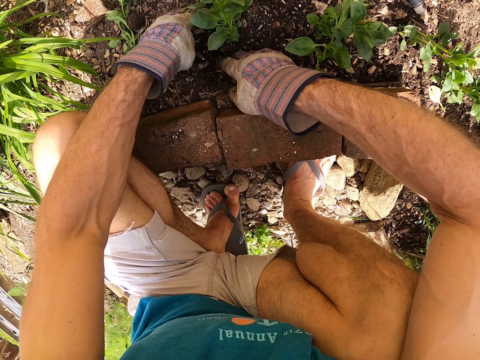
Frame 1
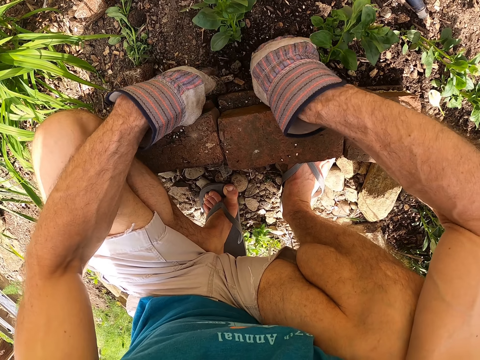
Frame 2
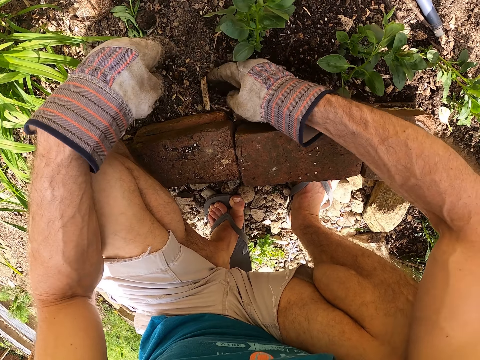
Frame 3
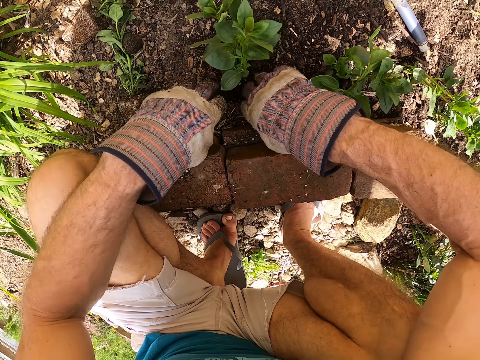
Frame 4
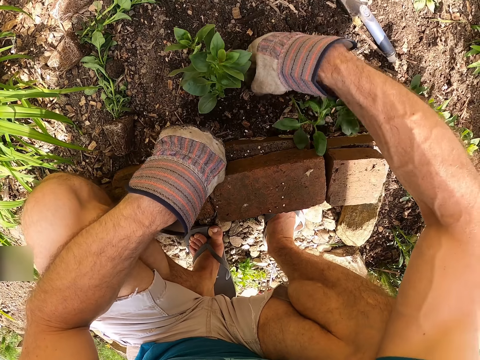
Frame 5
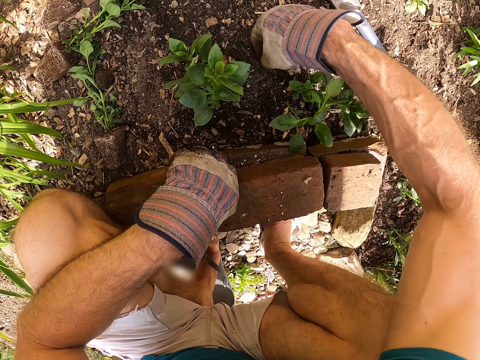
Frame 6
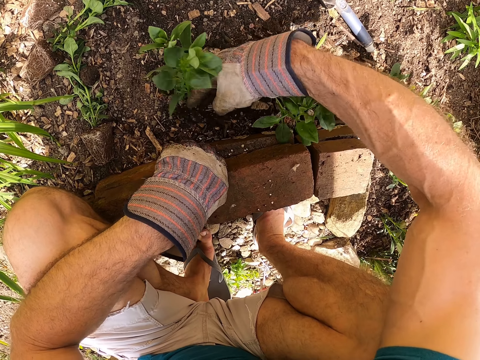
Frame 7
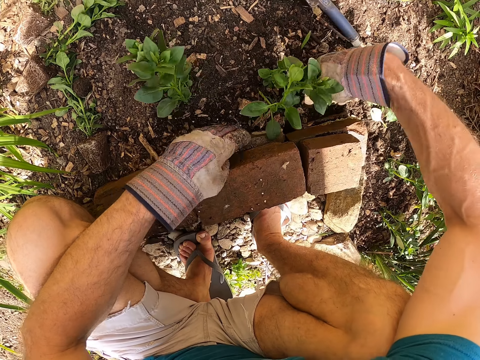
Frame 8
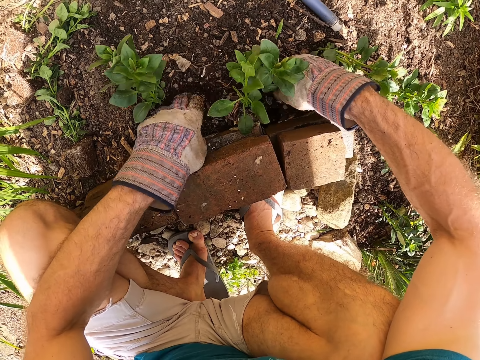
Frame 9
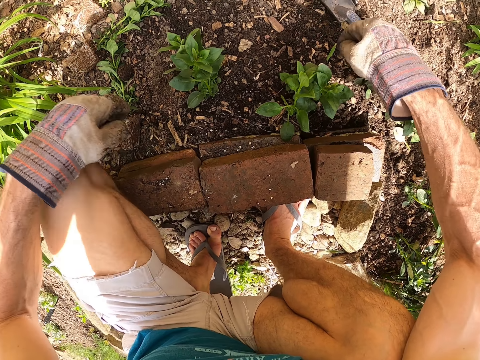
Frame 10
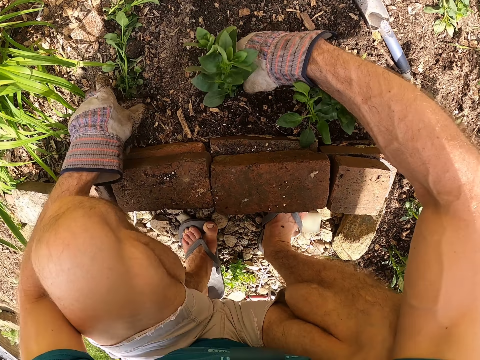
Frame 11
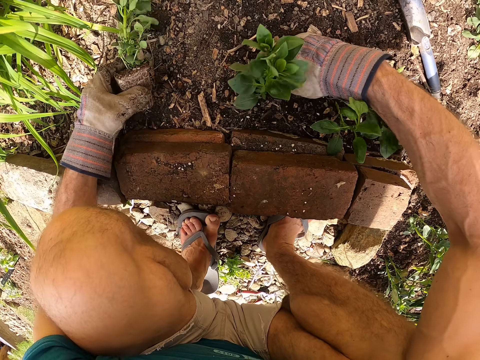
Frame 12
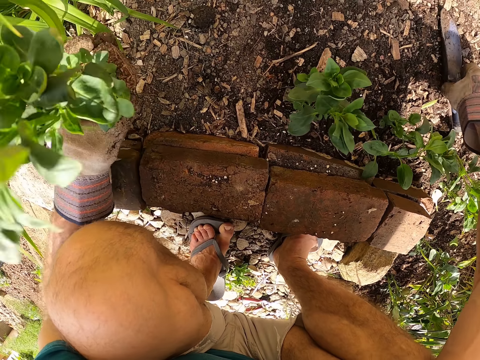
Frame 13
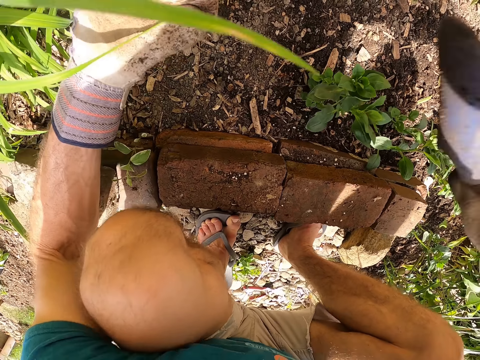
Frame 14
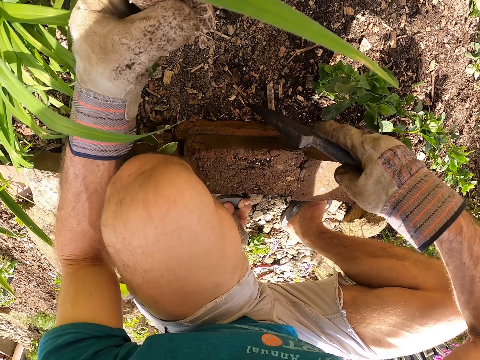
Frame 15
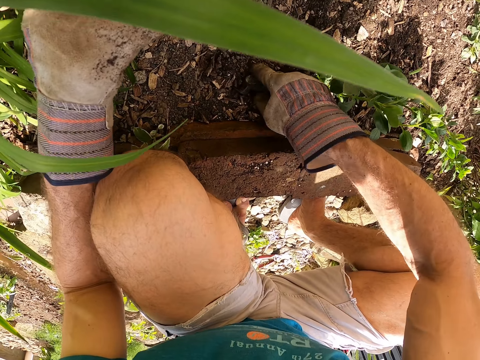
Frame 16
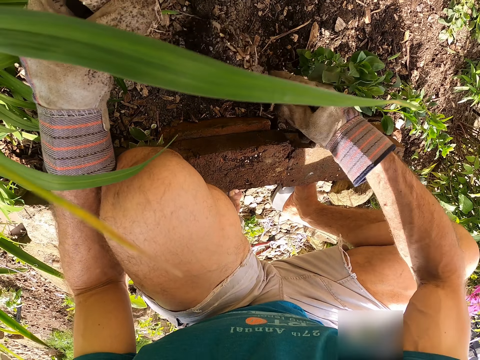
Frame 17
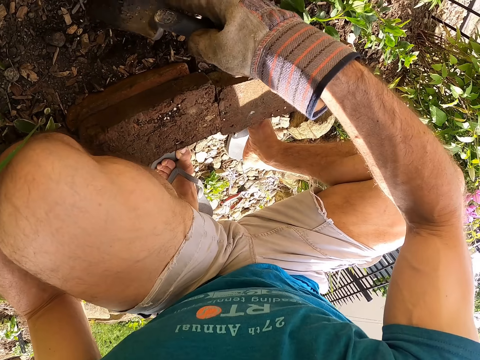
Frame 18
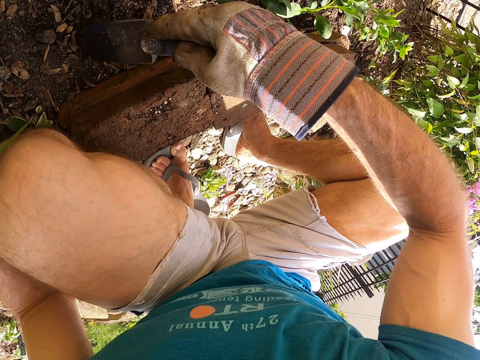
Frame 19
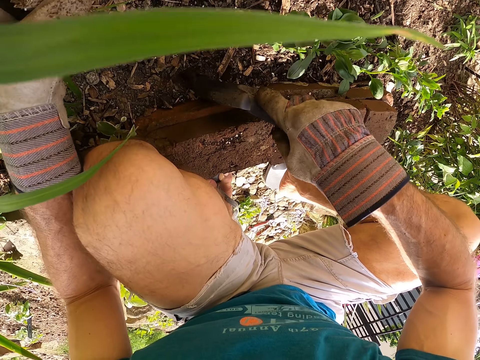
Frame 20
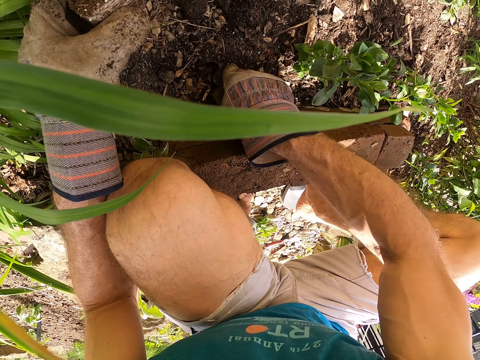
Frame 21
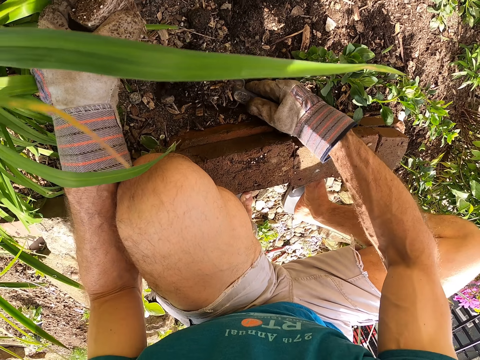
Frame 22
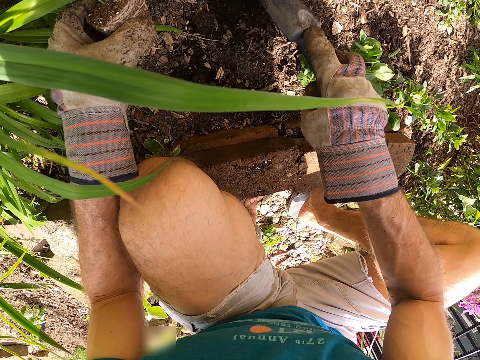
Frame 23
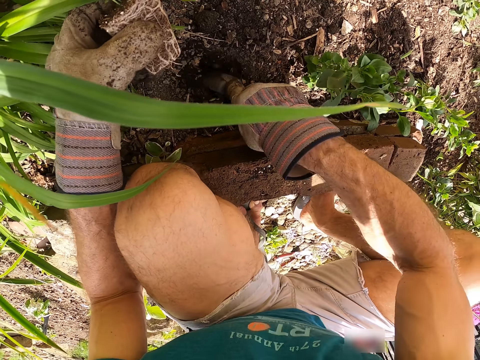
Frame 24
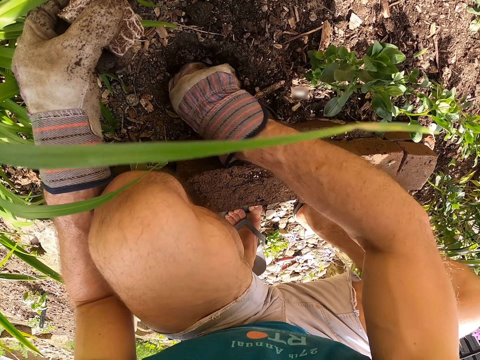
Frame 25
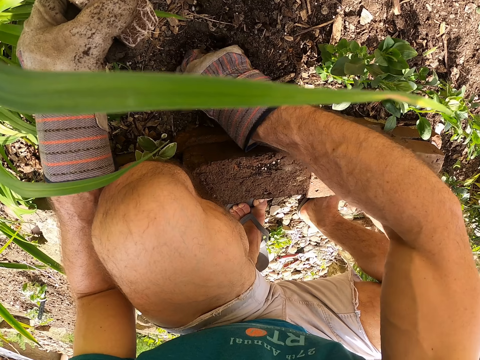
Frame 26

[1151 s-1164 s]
The camera wearer picks up a fifth seedling on the ground with his left hand. He picks up the garden trowel on the ground with his right hand. He digs the soil with the garden trowel in his right hand.

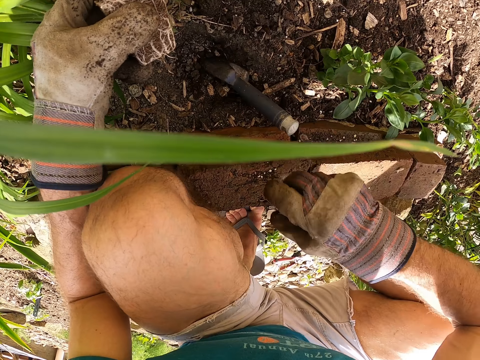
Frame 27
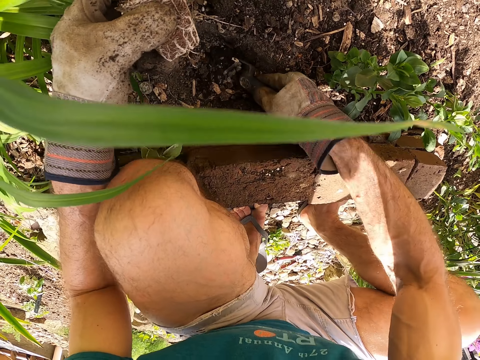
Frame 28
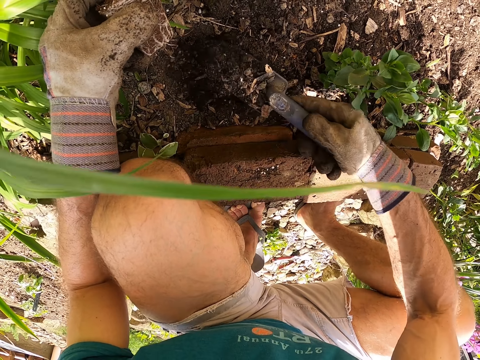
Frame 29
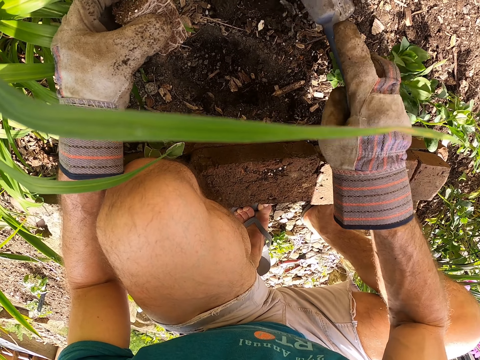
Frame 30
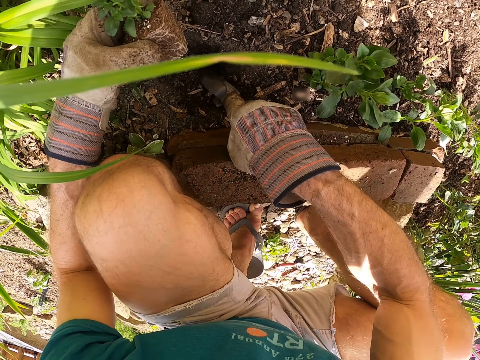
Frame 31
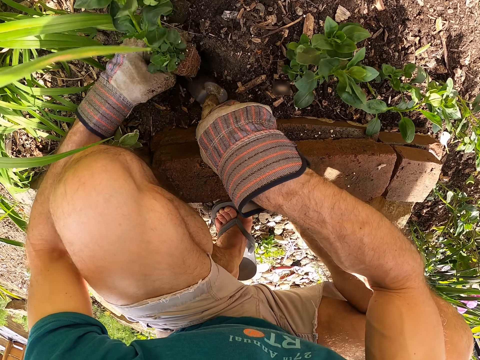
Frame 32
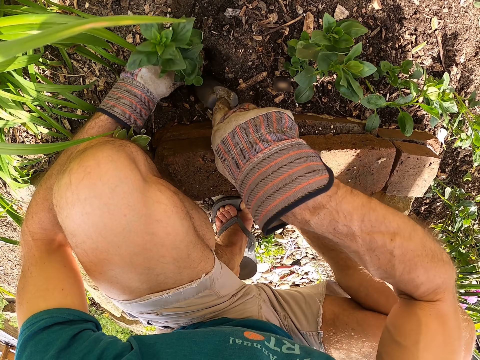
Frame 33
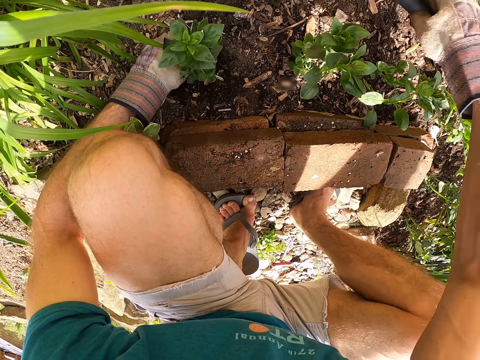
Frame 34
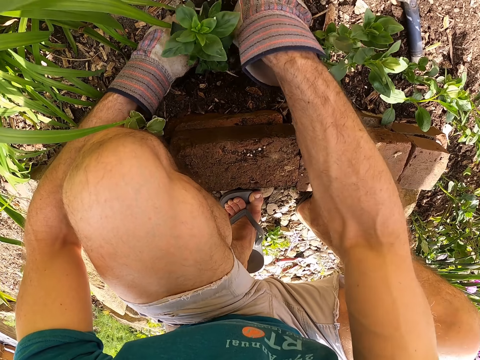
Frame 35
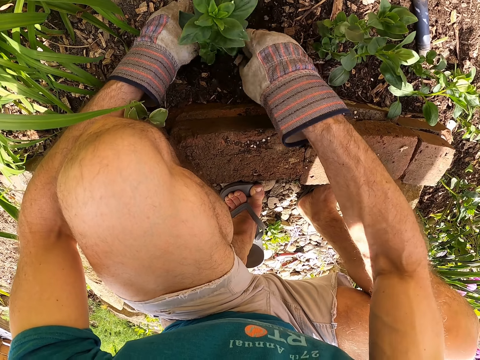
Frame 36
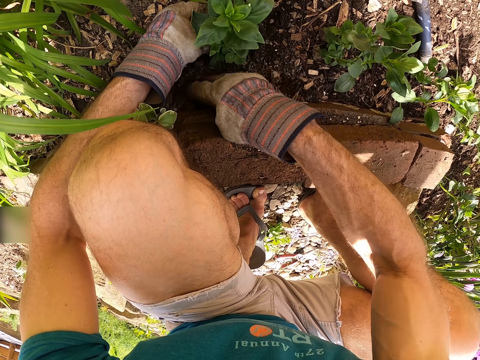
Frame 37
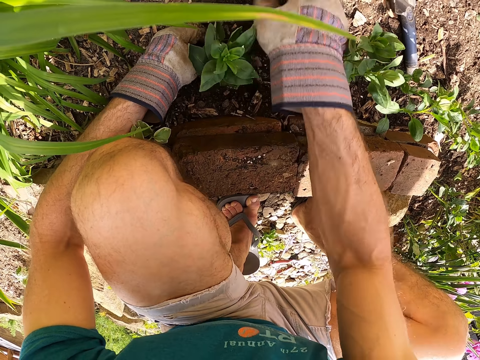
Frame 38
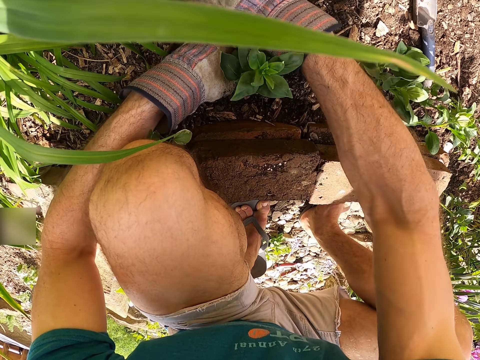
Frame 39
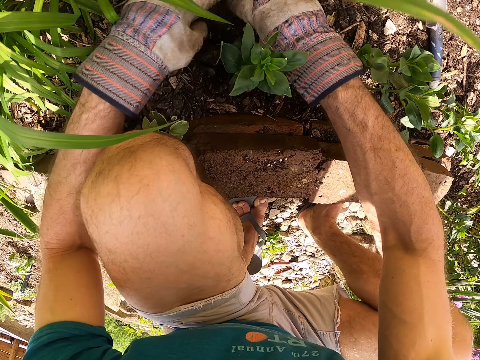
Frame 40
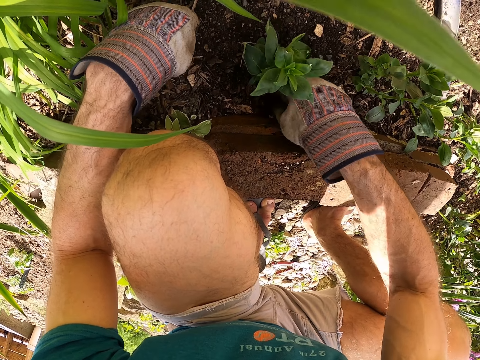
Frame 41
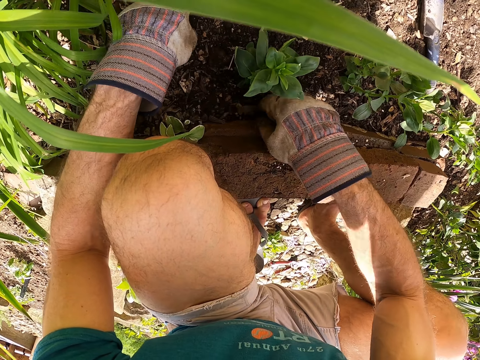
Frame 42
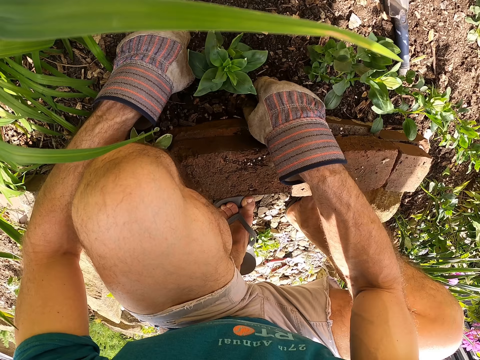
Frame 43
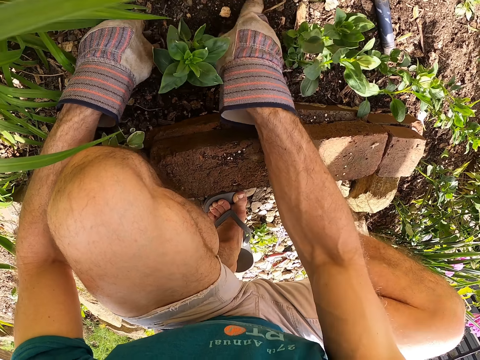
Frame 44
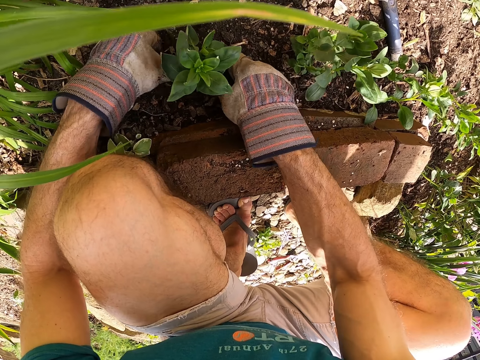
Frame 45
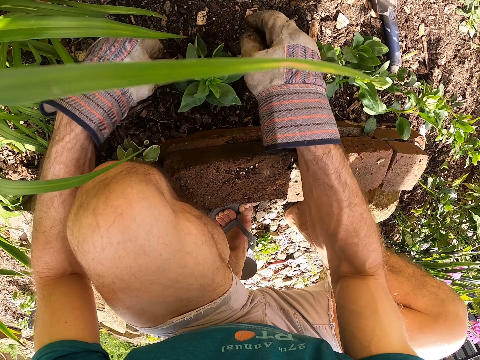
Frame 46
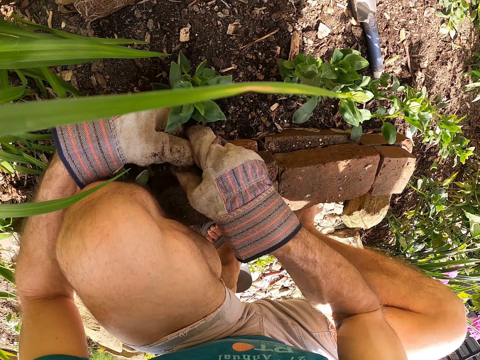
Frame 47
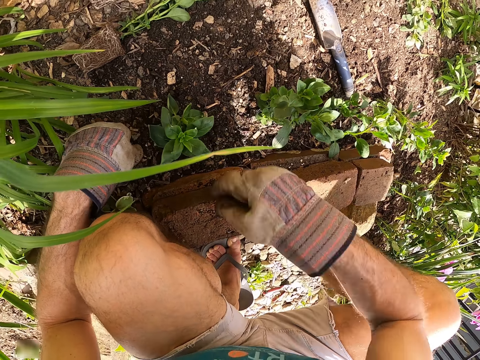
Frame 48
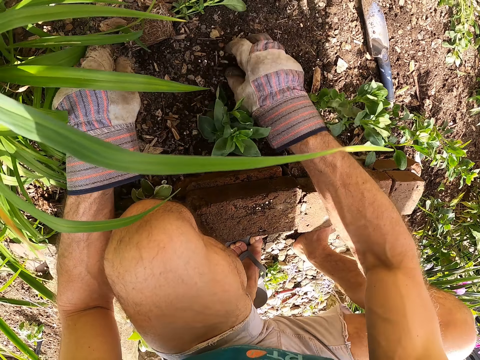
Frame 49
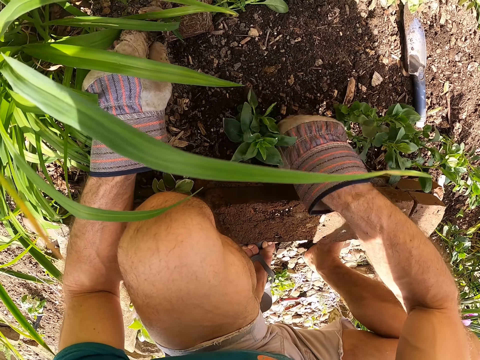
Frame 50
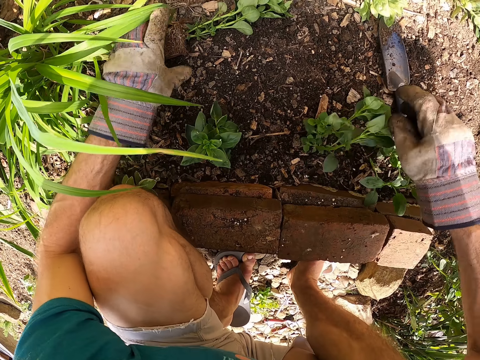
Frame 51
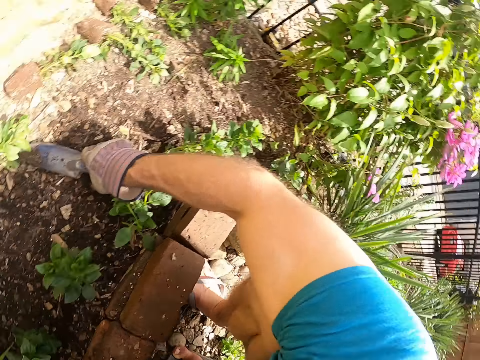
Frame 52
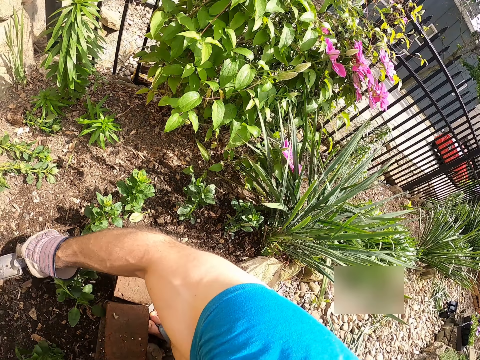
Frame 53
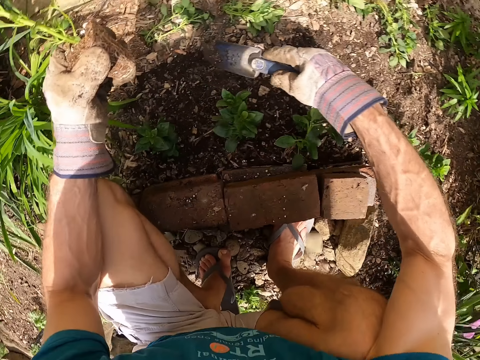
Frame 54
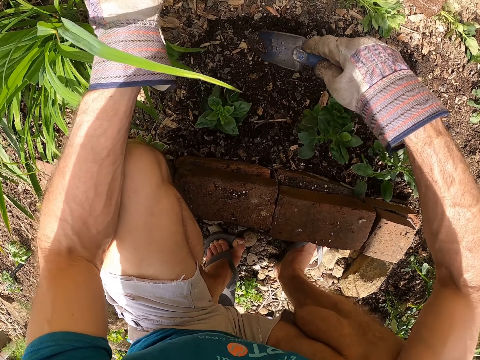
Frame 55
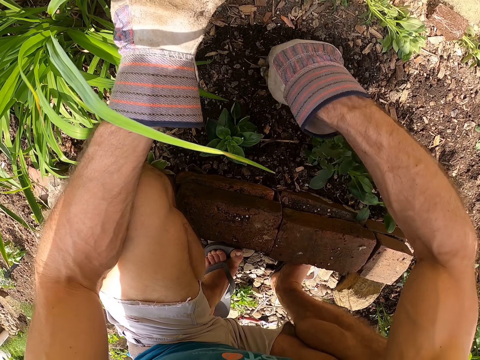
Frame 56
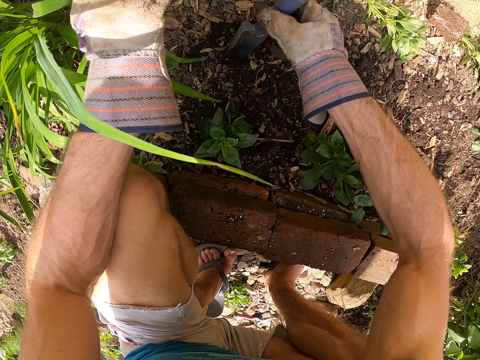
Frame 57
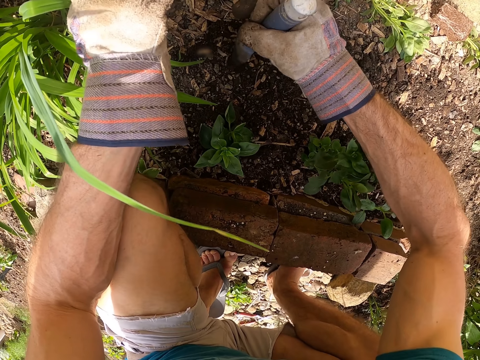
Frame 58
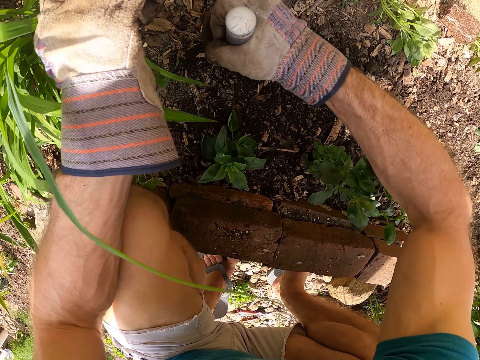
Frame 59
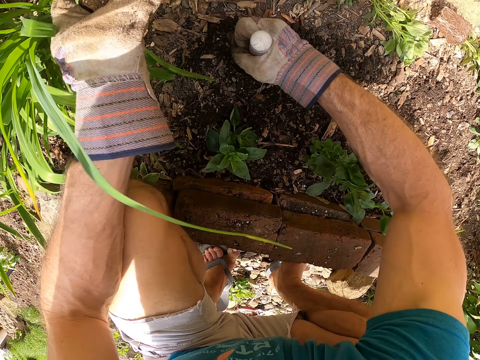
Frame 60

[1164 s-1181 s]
The camera wearer plants the third seedling in the soil with his left hand and the garden trowel in his left hand. He puts the garden trowel on the ground with his right hand. He plants the fifth seedling in the soil with his hands. He covers the plant with soil. He picks up the garden trowel on the ground with his right hand. He picks up a sixth seedling on the ground with his left hand. He digs the soil with the garden trowel in his right hand.
